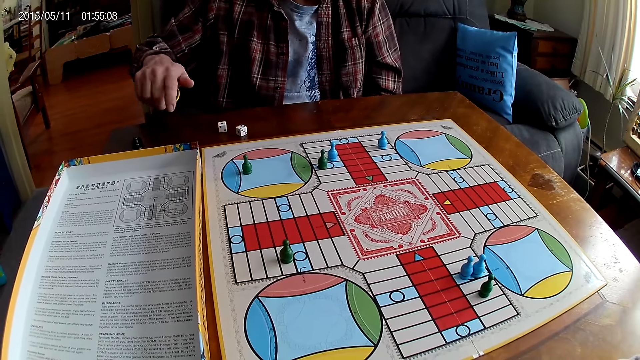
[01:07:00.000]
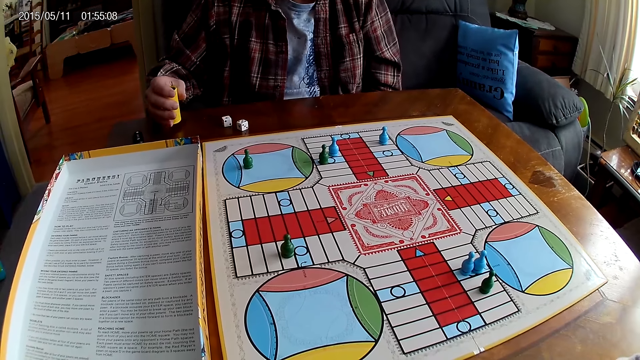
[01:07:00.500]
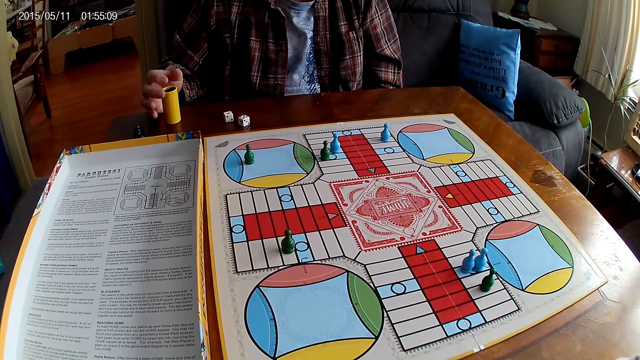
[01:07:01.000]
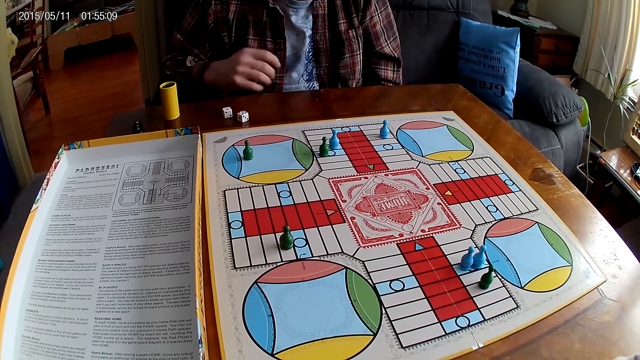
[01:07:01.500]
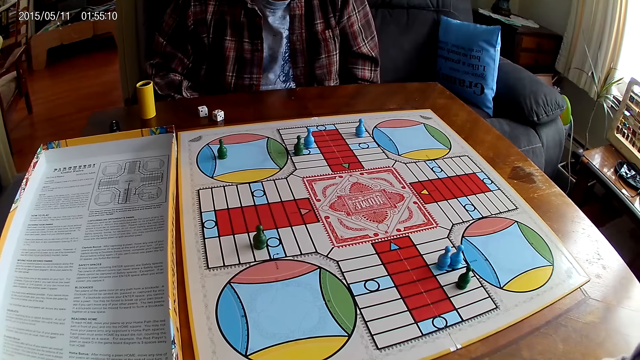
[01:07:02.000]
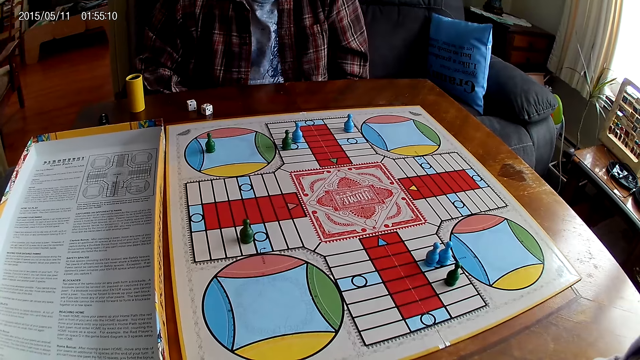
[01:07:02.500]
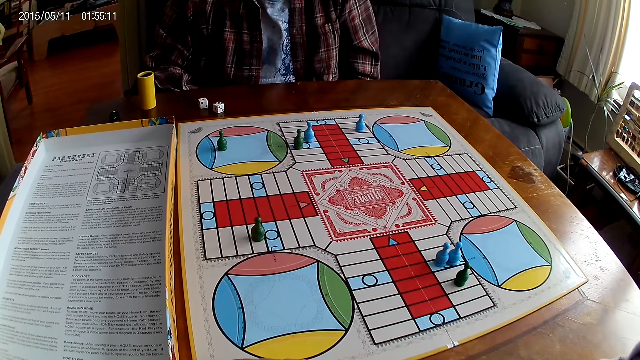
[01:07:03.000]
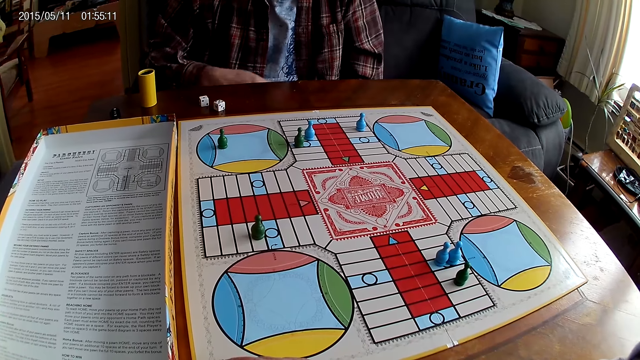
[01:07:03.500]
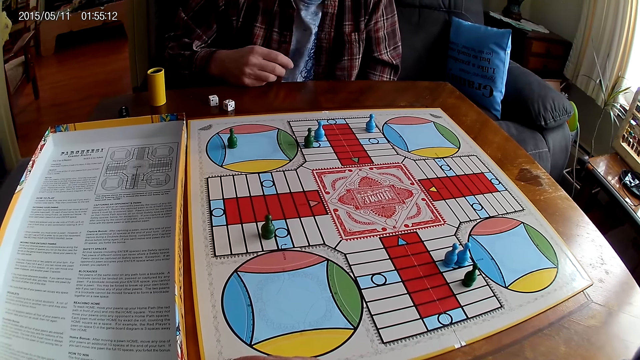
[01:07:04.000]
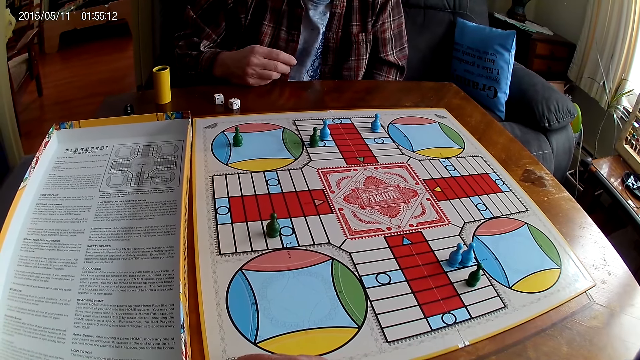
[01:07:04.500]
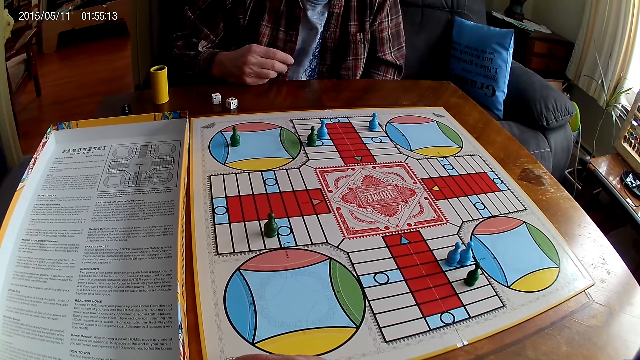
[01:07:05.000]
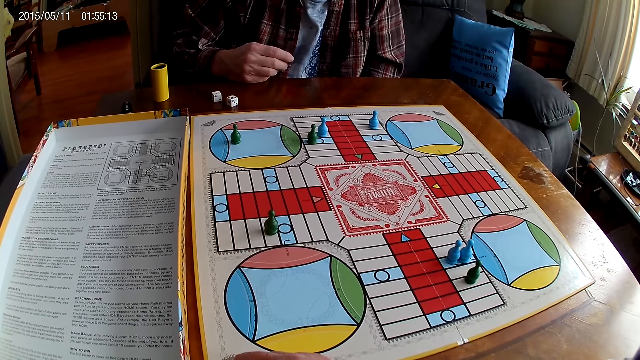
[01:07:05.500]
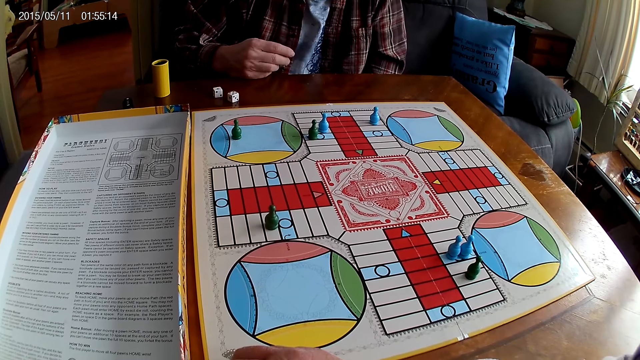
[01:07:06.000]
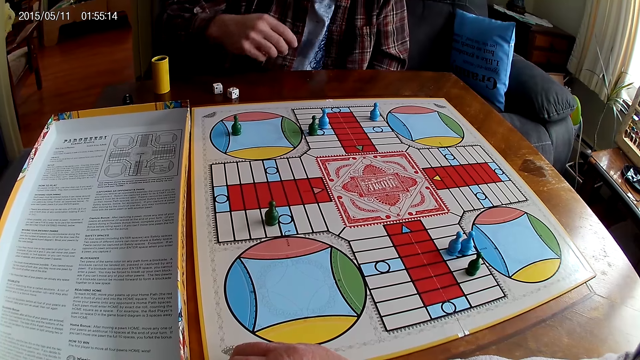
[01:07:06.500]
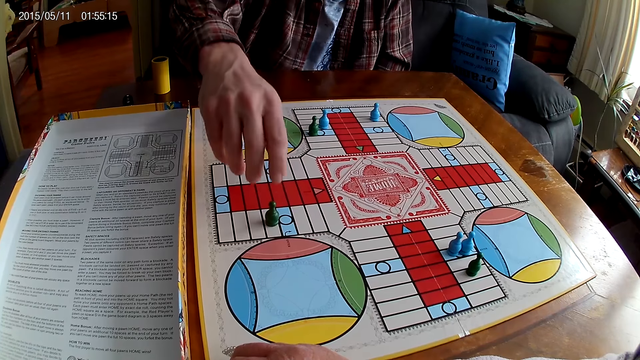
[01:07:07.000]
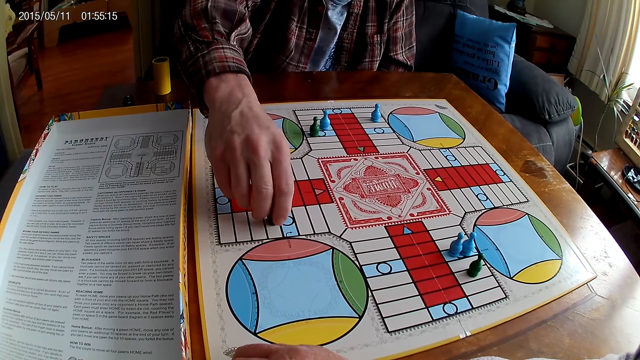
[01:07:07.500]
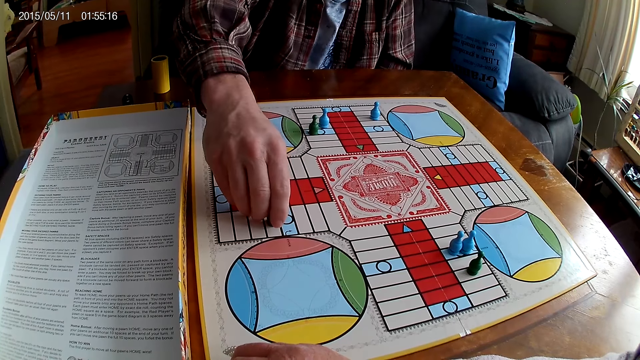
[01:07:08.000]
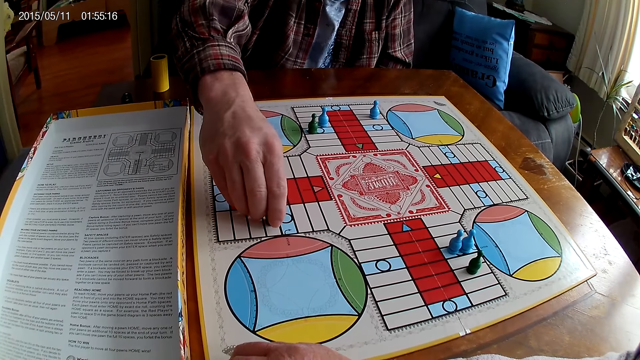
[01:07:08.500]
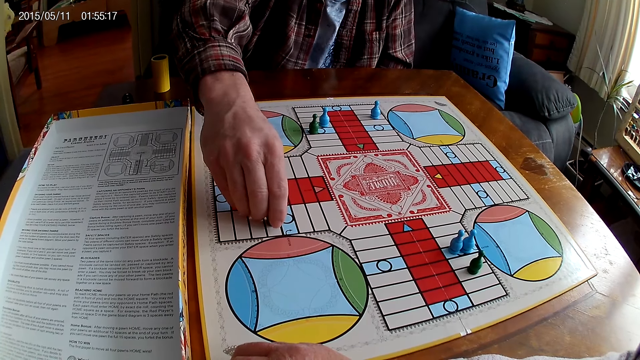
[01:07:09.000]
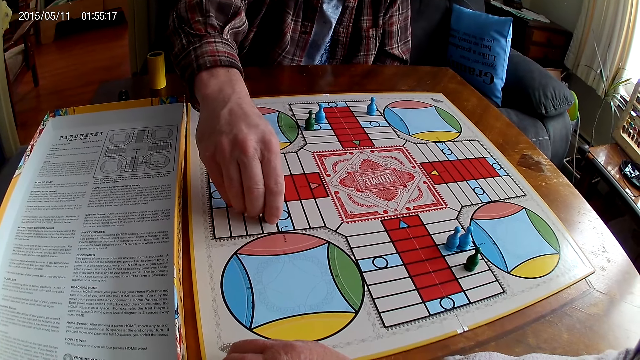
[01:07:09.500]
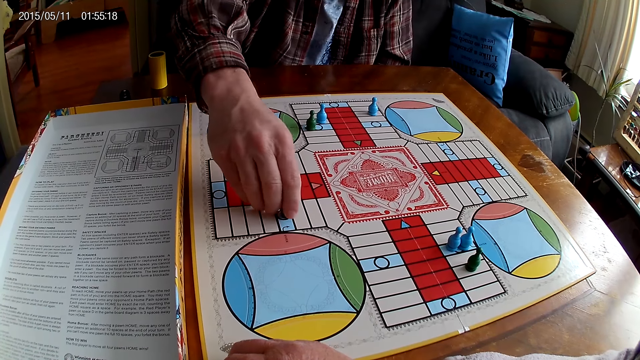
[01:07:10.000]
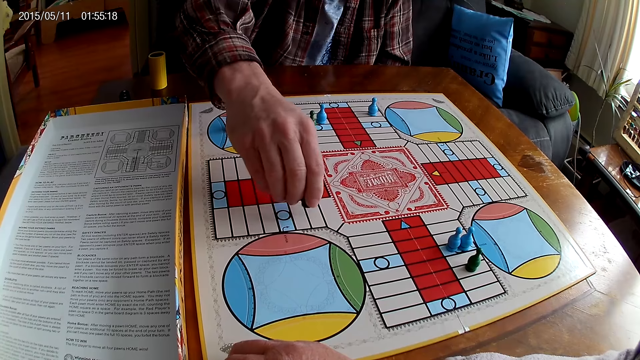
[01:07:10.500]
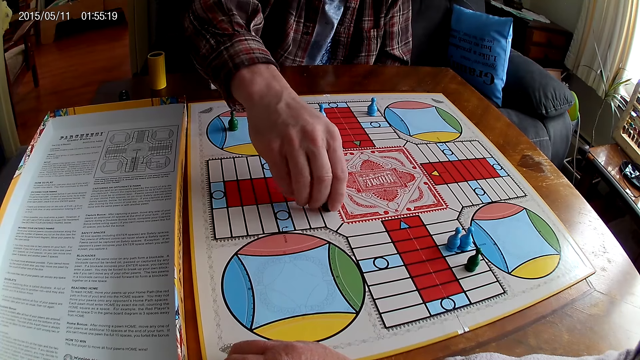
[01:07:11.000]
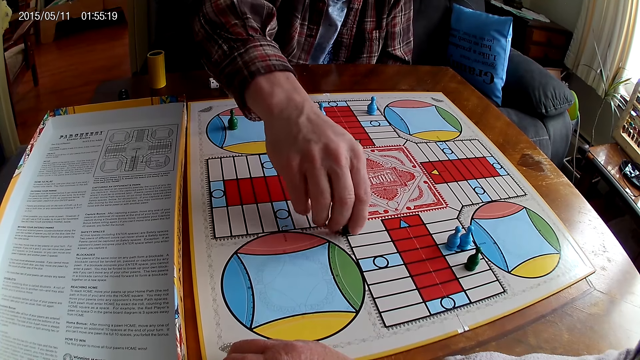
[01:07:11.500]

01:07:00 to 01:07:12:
A man drops the container on the table. The man stretches the hand and picks a Ludo pawn. The man steps on the Ludo board with the chess and moves the Ludo pawn on the board.

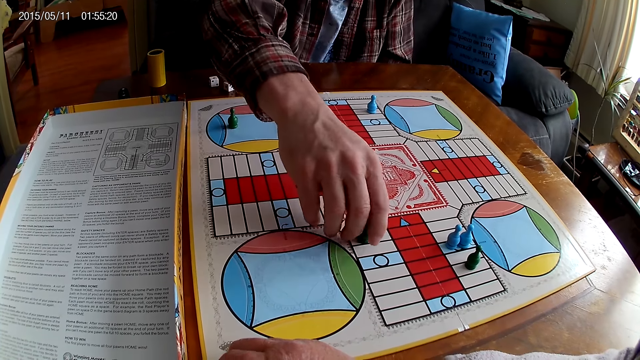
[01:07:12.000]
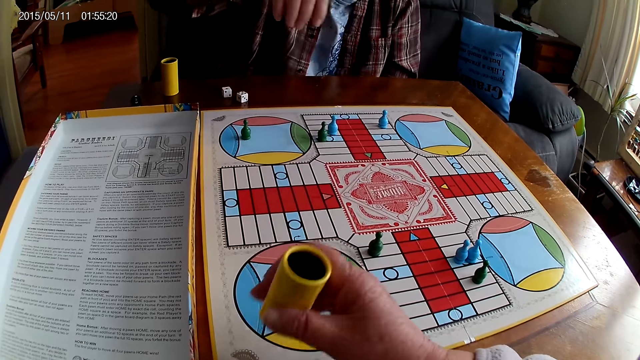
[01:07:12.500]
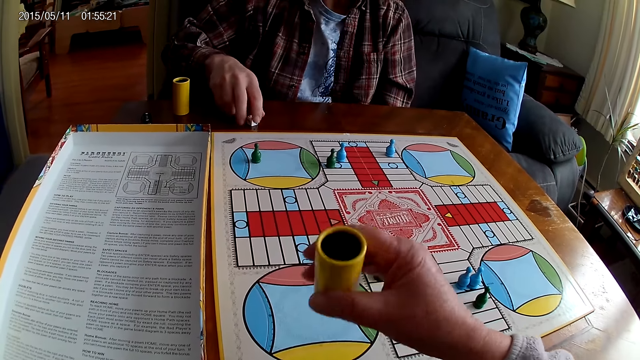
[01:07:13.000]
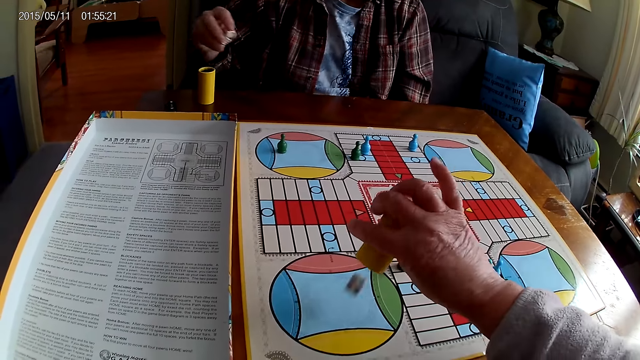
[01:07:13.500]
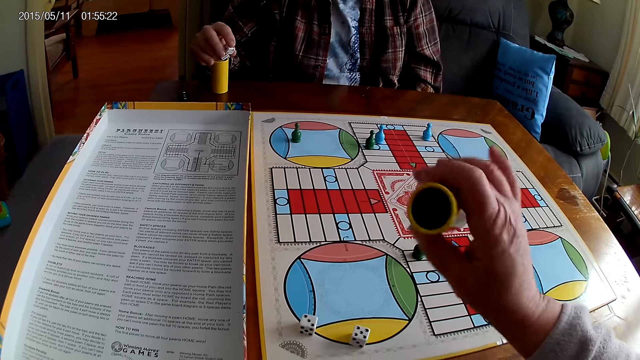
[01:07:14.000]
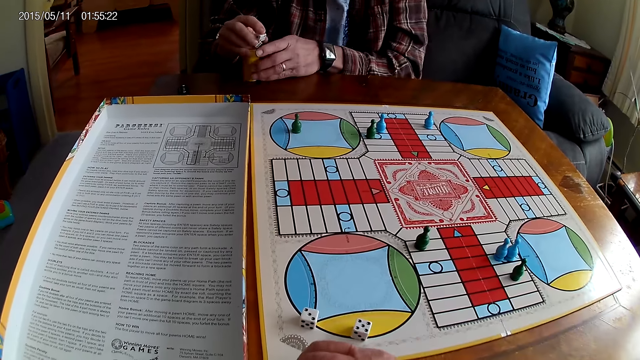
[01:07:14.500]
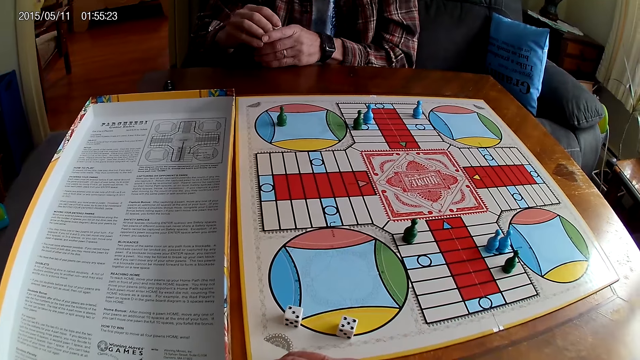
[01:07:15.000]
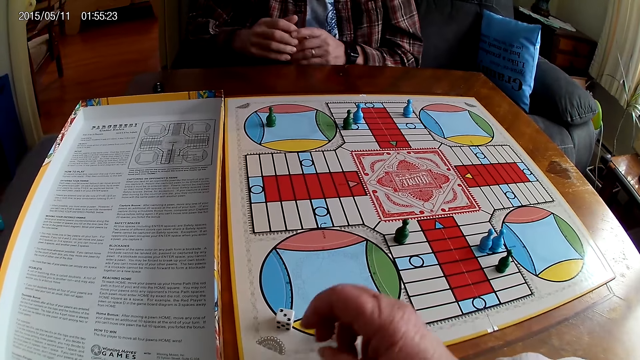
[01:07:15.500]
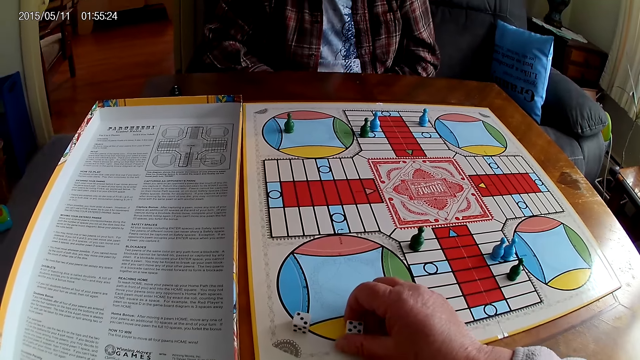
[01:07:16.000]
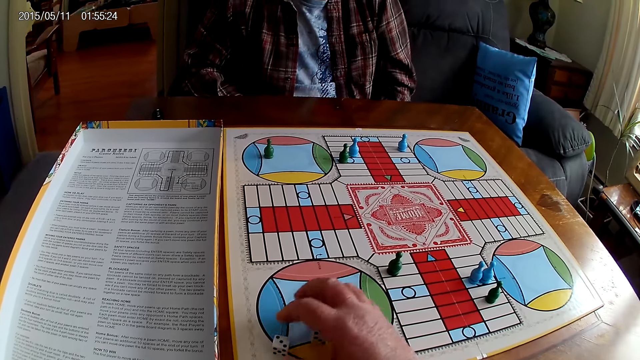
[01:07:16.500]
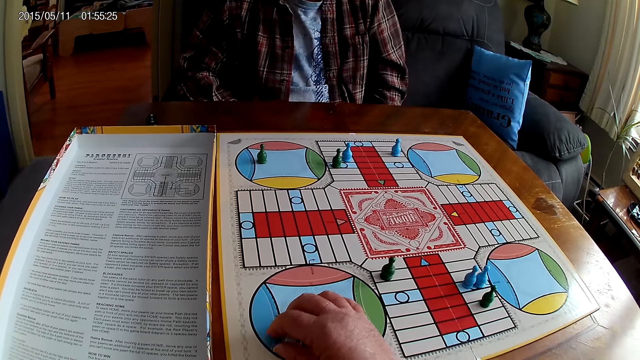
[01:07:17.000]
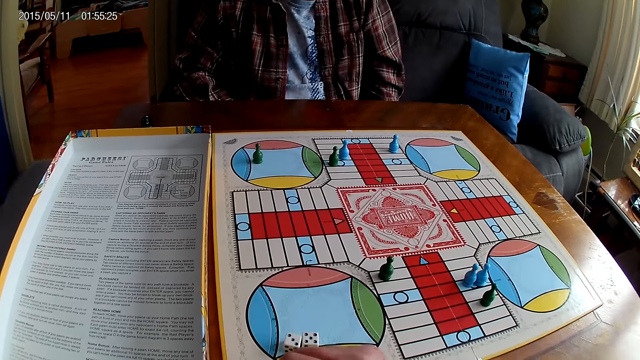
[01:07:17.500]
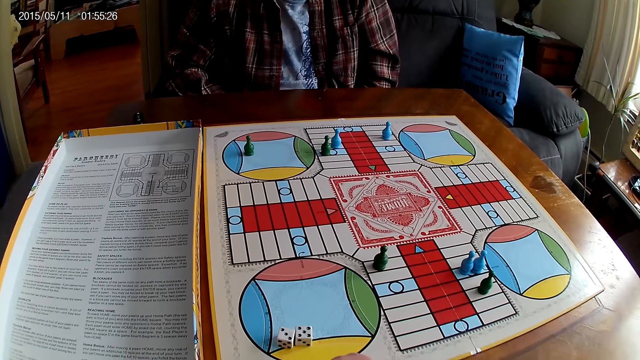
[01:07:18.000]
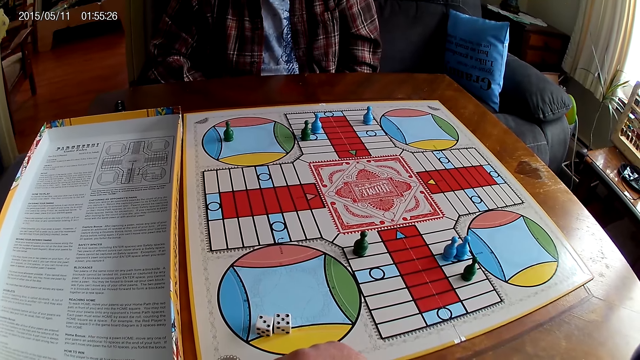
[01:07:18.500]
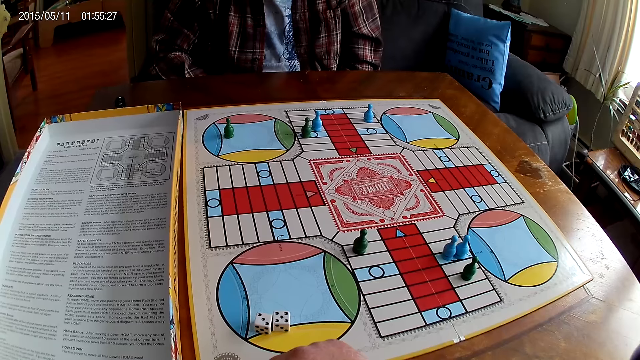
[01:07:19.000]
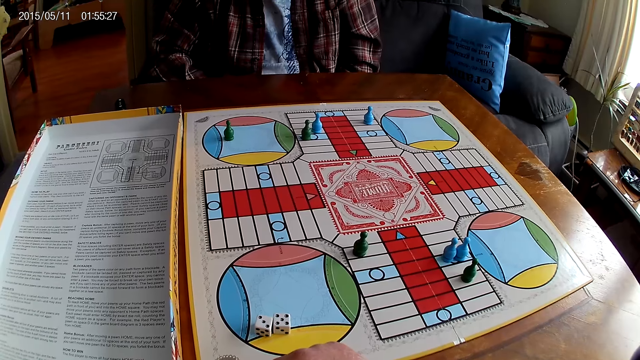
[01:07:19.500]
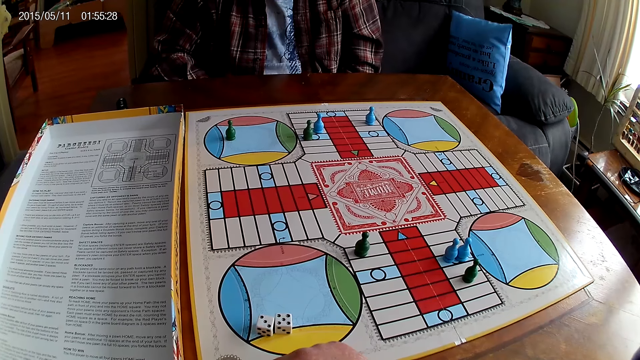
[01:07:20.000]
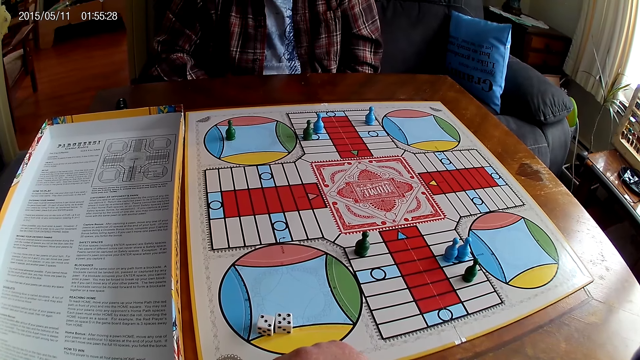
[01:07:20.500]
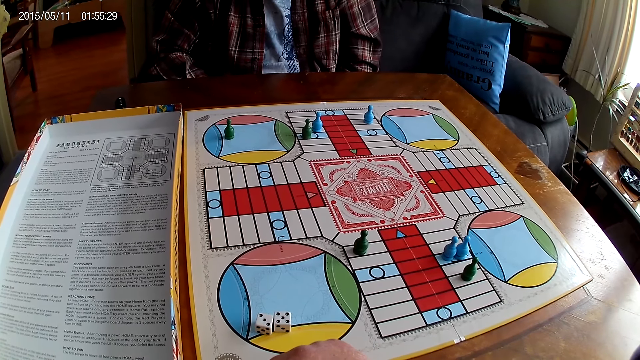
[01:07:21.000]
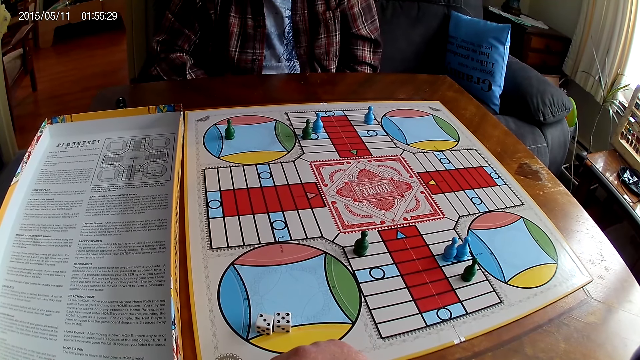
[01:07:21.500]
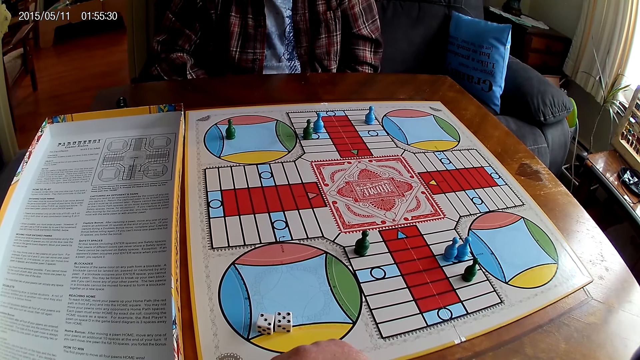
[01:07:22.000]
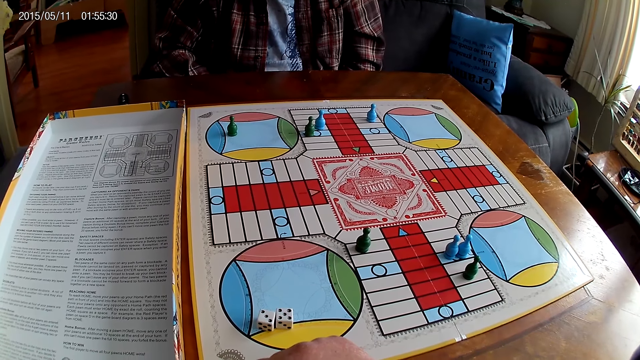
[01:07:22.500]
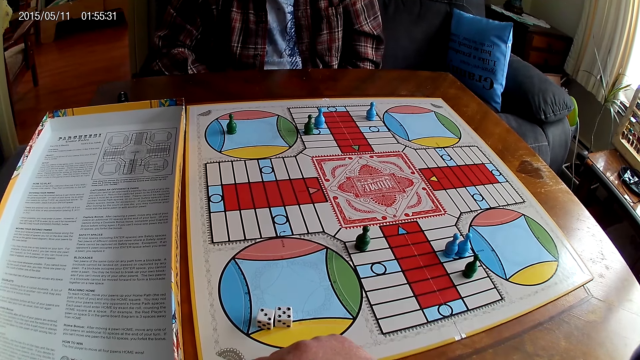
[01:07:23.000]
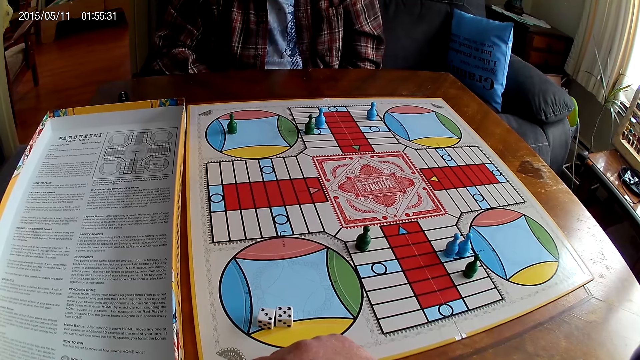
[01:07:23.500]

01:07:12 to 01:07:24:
A man places a Ludo pawn on the board. The camera wearer shakes the container or dice shaker. The man takes the dice from the table with the right hand. The camera wearer drops the dice from the container on the Ludo board and places the dice shaker on the board. The man holds the dice shaker and puts the dice in the container. The camera wearer stares at the board. The man takes the container from the table with the left hand. The camera wearer pushes the dice. The man stares at the board. The camera wearer stares at the board.
